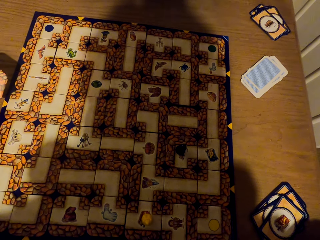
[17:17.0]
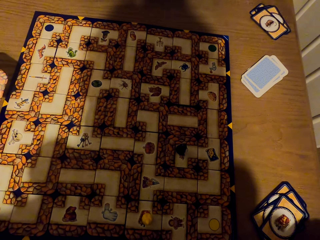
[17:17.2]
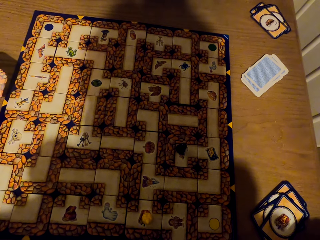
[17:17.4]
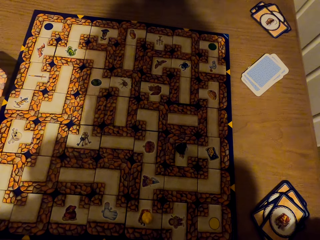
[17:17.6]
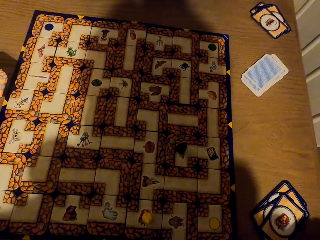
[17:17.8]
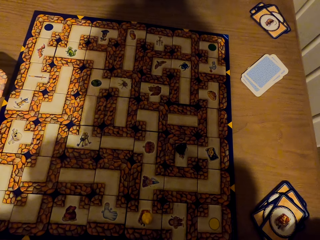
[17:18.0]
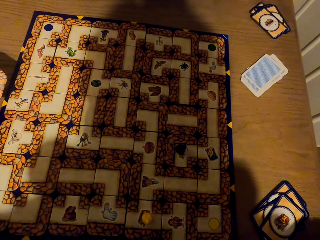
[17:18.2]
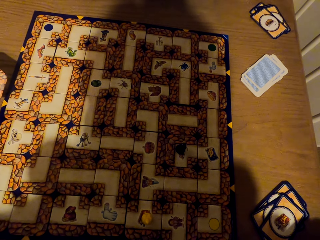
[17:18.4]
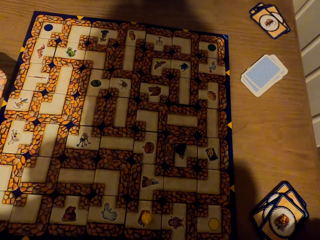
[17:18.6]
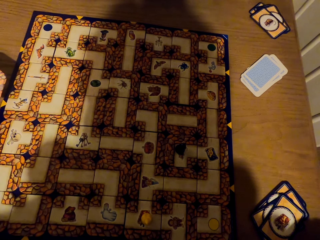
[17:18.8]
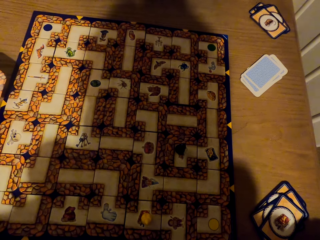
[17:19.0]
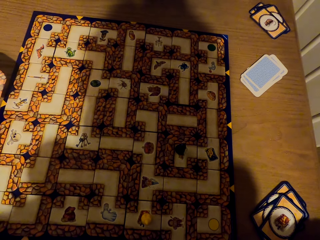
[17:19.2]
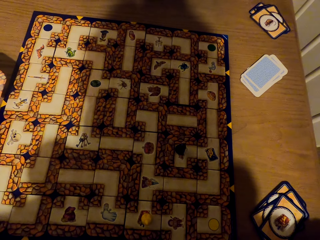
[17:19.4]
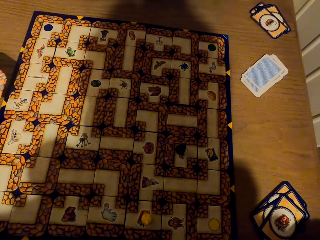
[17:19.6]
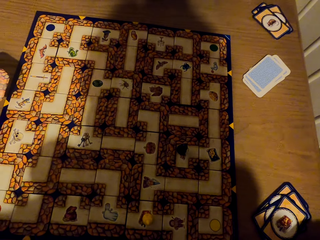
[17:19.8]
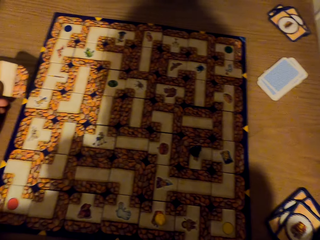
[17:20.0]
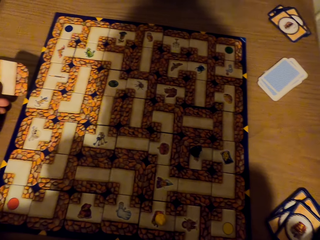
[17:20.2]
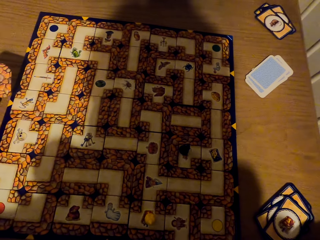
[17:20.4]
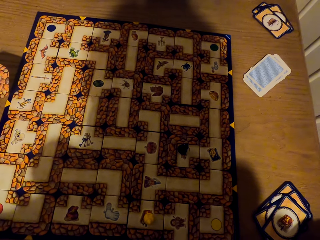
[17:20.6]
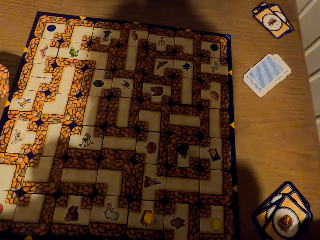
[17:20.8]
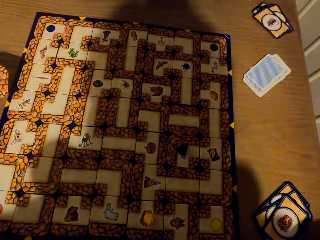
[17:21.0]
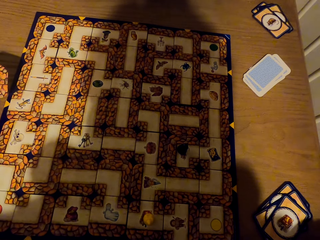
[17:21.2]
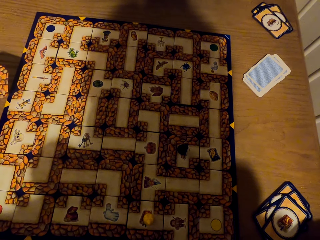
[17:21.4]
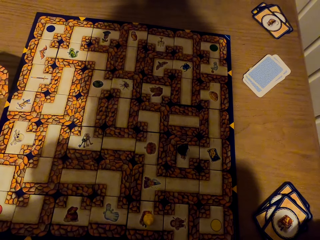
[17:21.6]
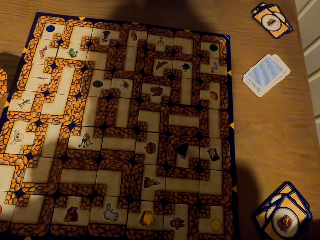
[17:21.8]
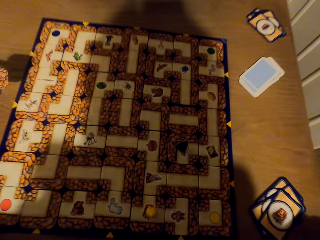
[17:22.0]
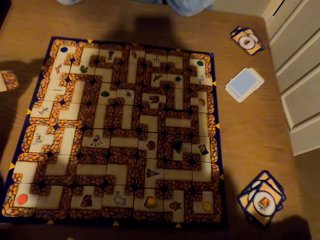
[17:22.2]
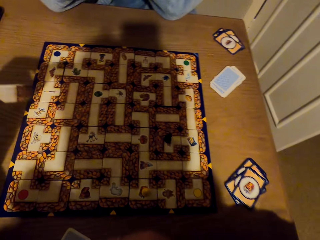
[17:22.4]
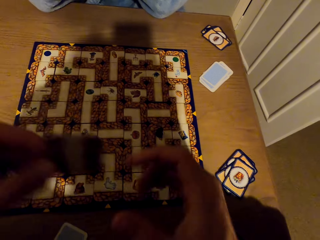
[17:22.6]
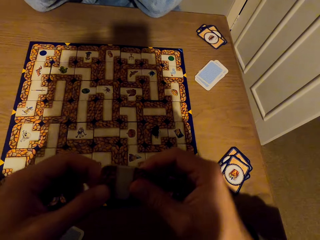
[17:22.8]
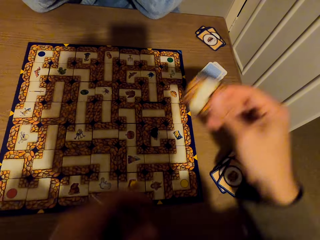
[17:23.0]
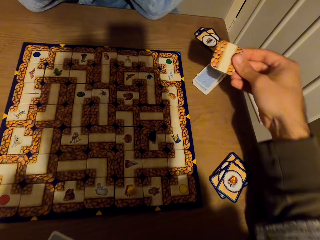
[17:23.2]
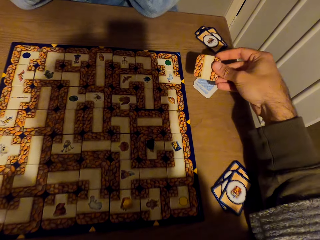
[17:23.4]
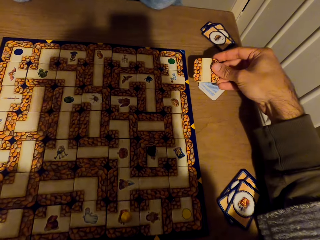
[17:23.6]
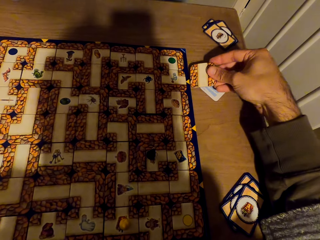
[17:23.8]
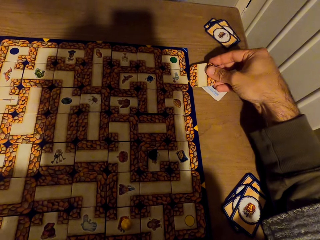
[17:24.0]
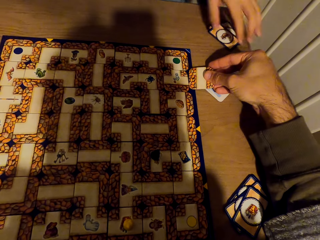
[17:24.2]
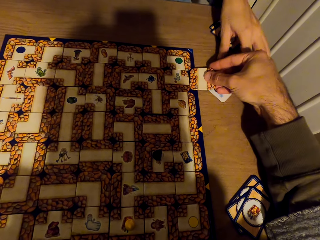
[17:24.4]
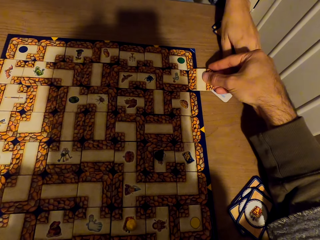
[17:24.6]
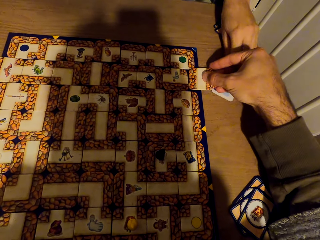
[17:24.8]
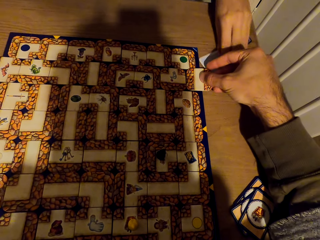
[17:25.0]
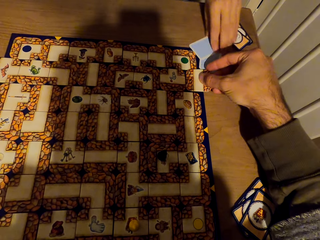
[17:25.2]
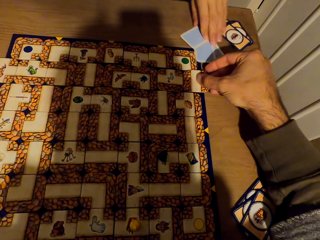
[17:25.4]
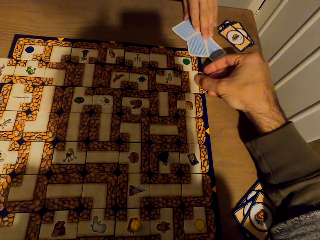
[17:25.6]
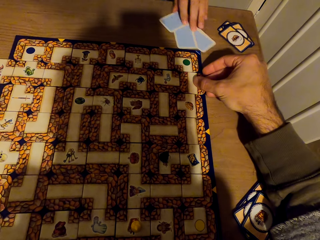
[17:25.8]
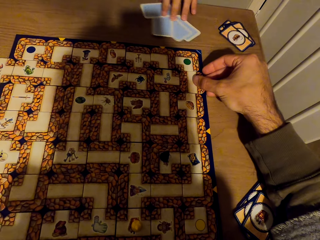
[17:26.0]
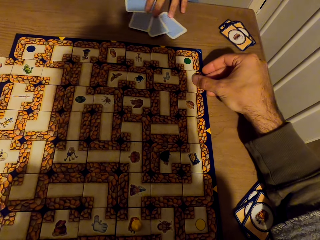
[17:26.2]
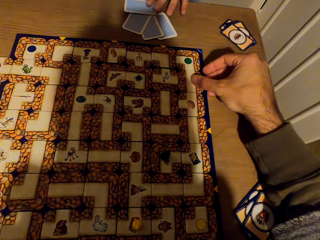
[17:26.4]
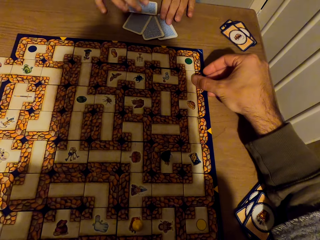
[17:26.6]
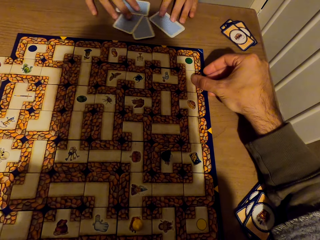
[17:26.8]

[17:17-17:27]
The camera wearer passes the tile to the right hand and slides the tile to the labyrinth board game. A person pulls the card on the table. The camera wearer fixes the cards on the labyrinth board with the right hand.

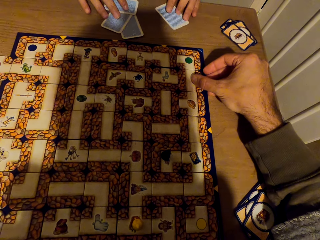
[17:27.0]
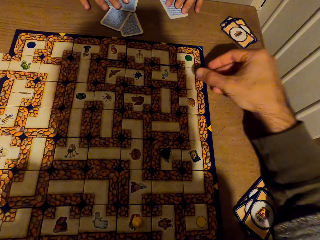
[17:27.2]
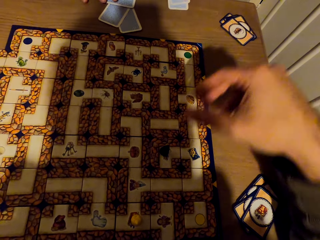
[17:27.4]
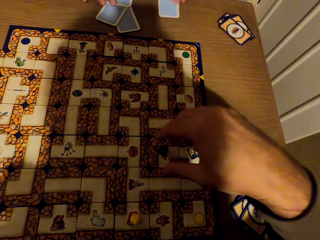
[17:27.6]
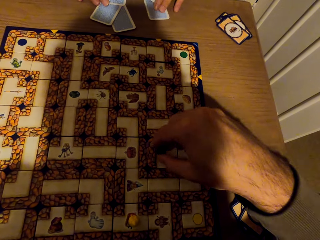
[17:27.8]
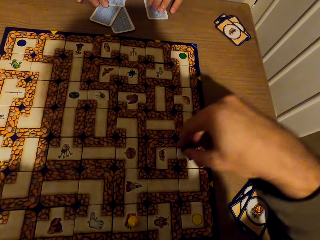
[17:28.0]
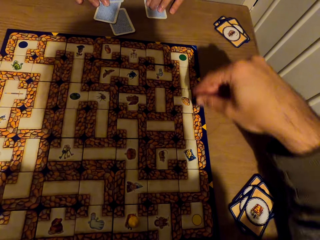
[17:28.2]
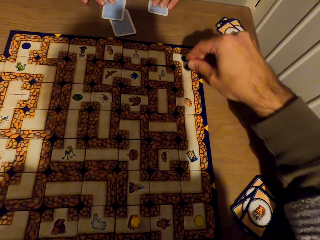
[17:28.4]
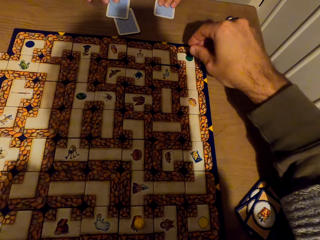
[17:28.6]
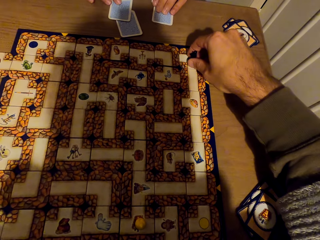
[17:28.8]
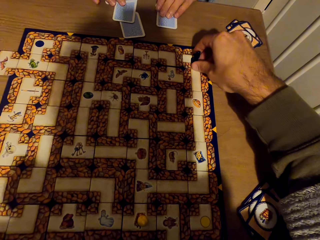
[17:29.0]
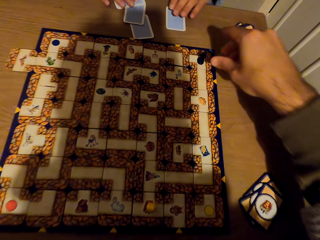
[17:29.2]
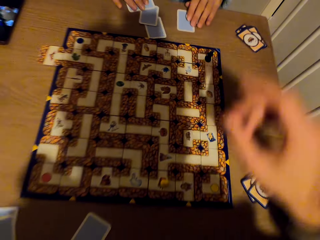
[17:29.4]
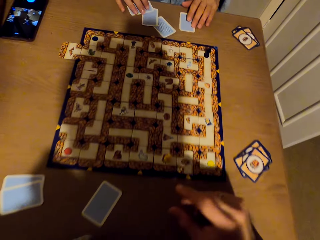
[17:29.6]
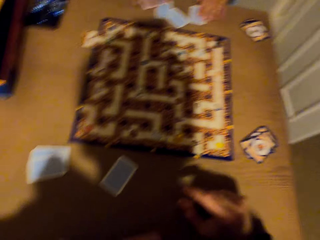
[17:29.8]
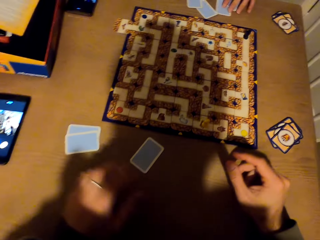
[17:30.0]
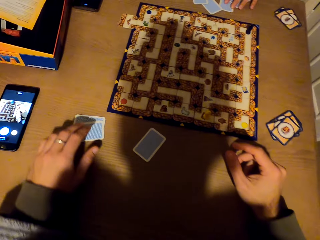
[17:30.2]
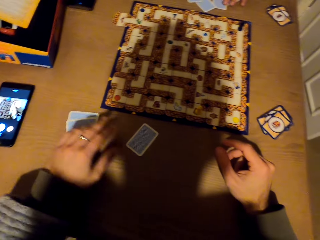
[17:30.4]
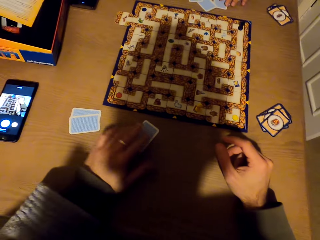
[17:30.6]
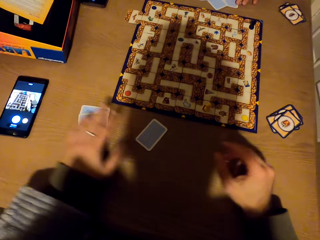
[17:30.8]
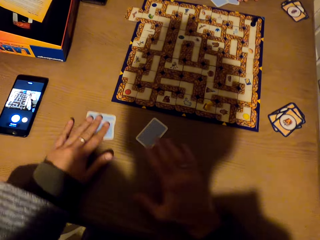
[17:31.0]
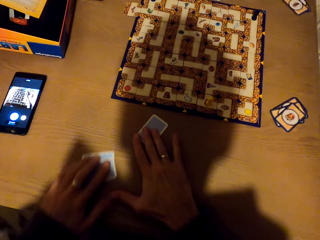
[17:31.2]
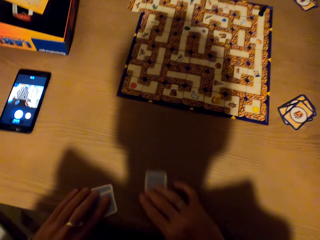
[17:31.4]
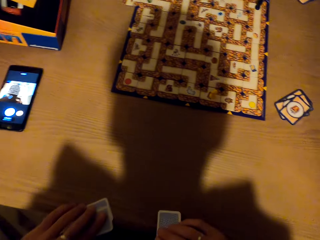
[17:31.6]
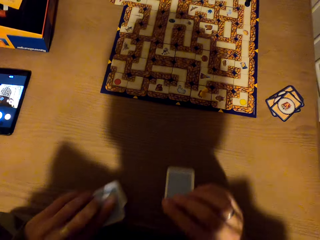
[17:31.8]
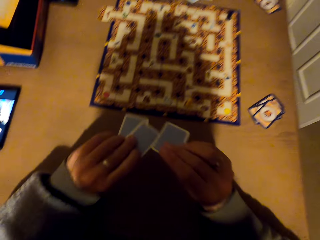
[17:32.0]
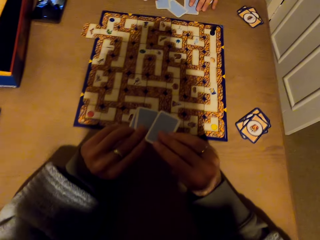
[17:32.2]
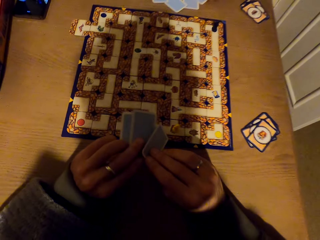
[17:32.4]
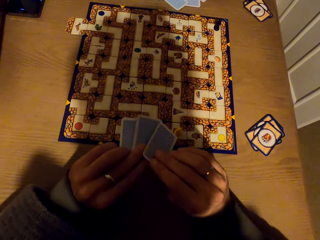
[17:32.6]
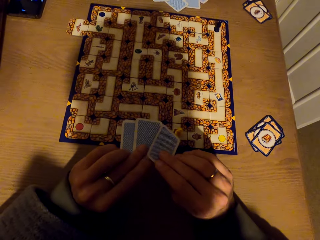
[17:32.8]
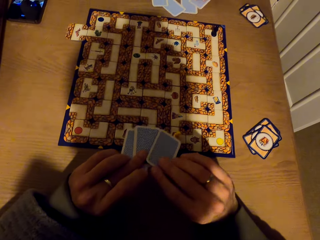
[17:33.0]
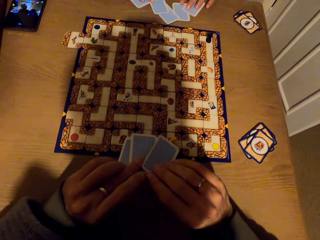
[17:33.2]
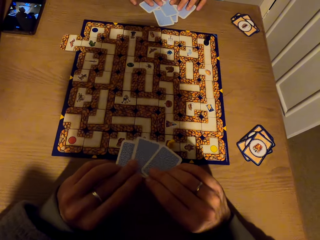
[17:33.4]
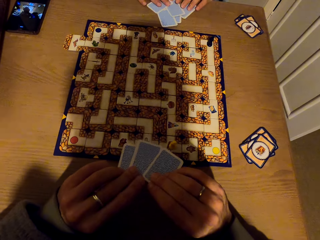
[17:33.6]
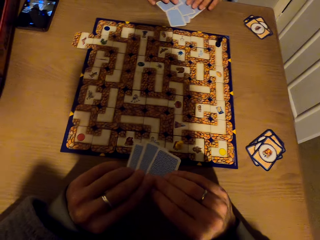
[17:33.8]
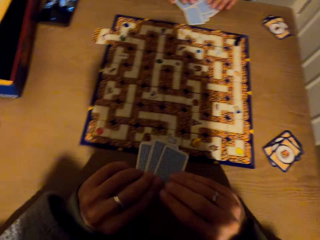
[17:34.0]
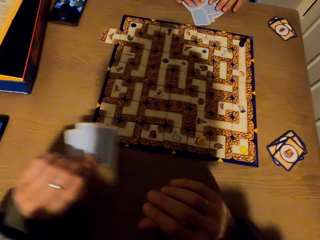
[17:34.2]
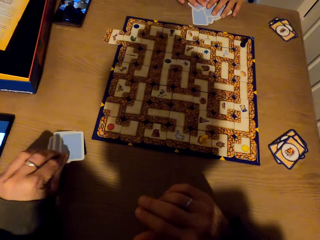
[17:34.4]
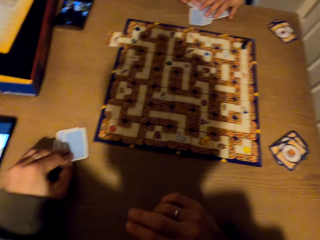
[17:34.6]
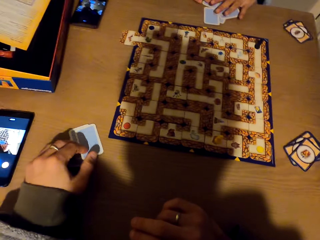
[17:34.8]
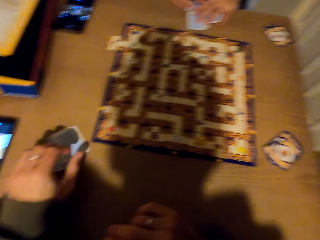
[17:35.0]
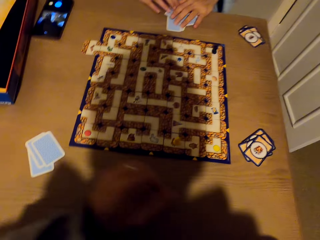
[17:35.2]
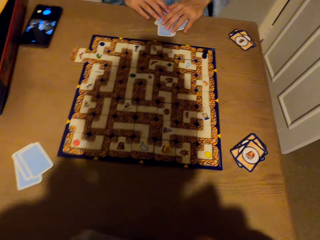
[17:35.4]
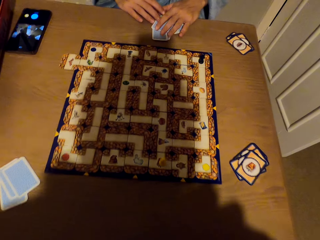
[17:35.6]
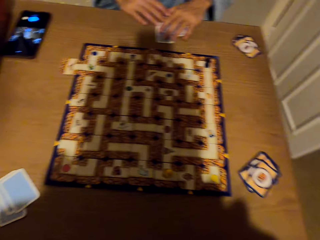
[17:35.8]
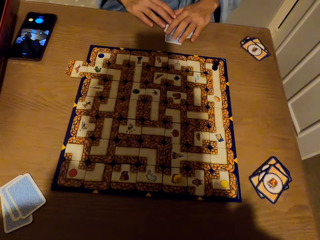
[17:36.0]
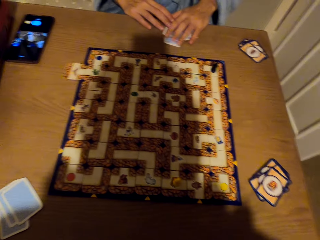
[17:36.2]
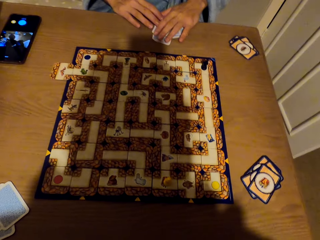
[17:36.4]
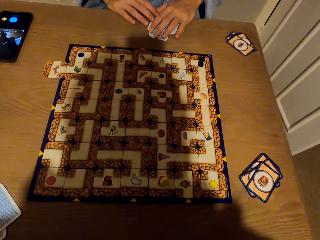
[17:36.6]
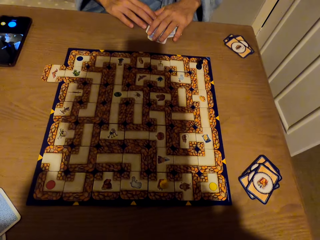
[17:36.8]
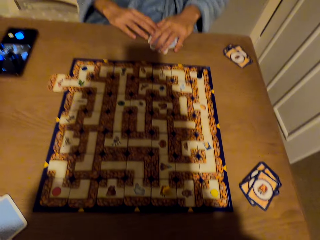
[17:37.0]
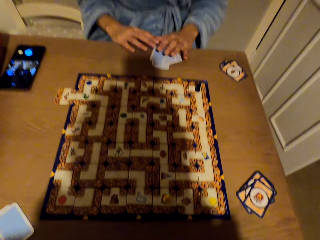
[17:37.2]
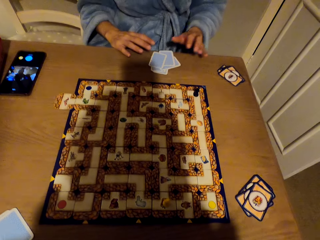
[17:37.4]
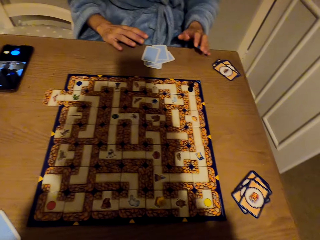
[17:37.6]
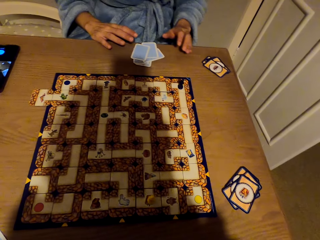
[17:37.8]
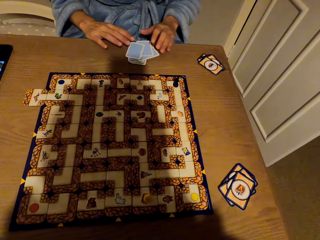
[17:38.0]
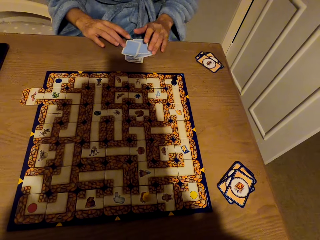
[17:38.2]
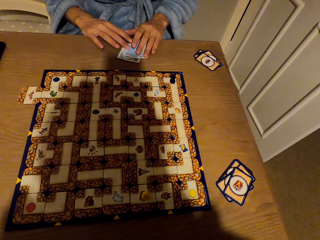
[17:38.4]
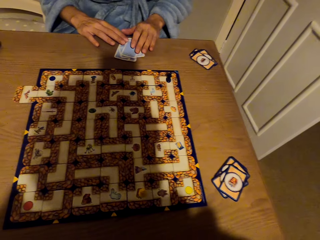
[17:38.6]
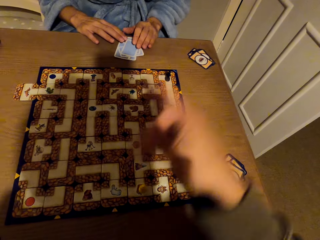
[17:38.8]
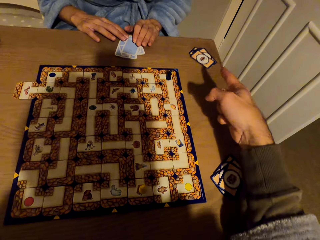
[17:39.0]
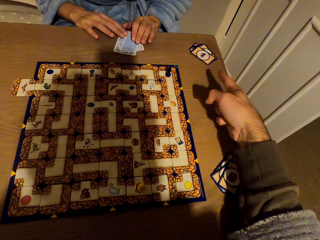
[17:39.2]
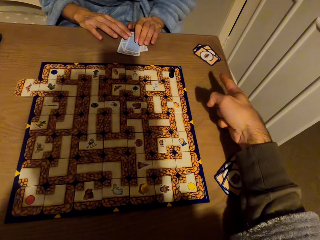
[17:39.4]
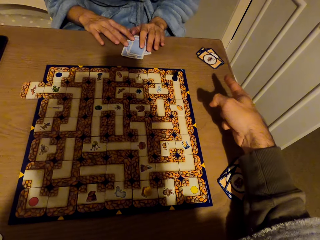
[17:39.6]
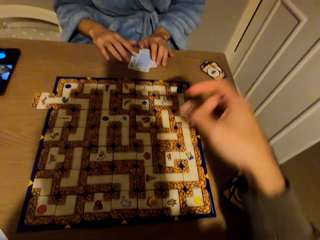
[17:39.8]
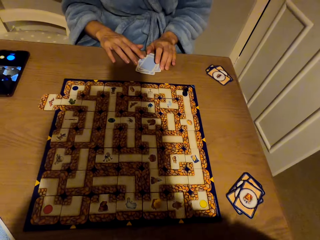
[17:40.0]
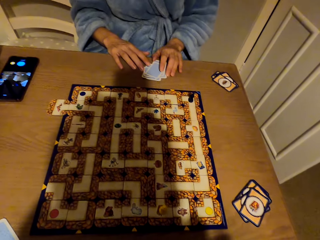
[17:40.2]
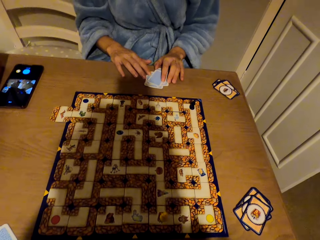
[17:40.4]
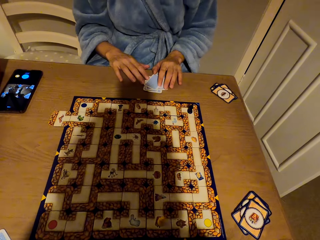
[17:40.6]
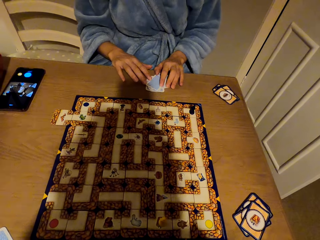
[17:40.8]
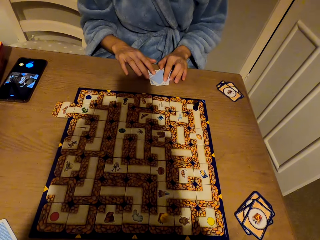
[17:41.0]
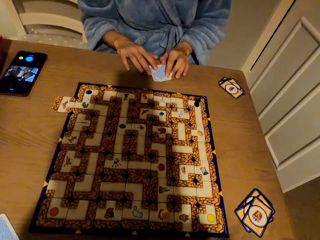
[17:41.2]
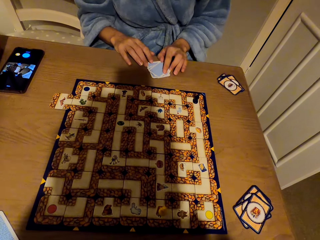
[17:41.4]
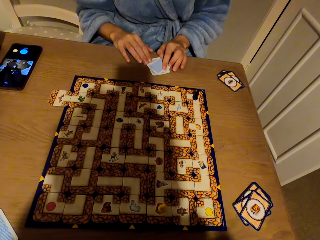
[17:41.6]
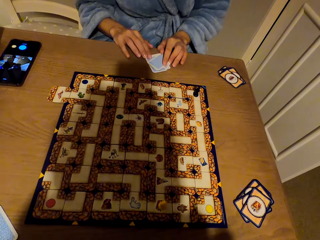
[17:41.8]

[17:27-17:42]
A person spreads the cards. The camera wearer picks up the pawn from the labyrinth board with the right hand. They drop the pawn on the labyrinth board with the right hand. They stare at the labyrinth board game. They pick the cards from the table with both hands. The person stares at the labyrinth board game. The camera wearer stares at the cards. They drop the cards on the table with the left hand. The person adjusts the cards. The camera wearer stares at the labyrinth board game. The person stares at the labyrinth board game. The camera wearer points to the cards with the right hand. They stare at the labyrinth board game.
